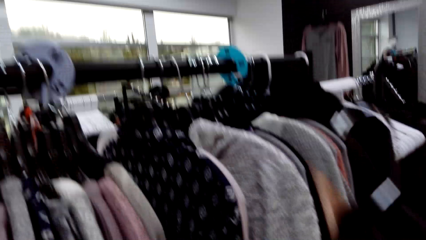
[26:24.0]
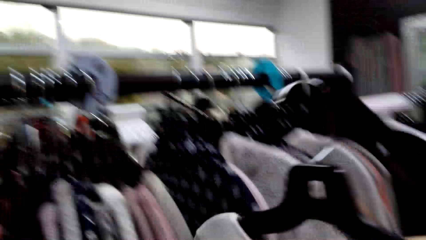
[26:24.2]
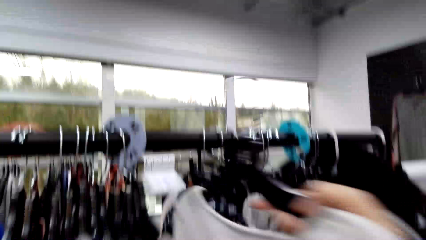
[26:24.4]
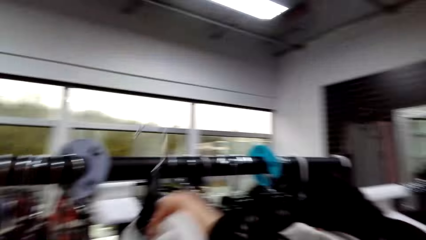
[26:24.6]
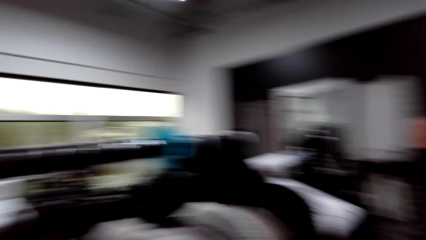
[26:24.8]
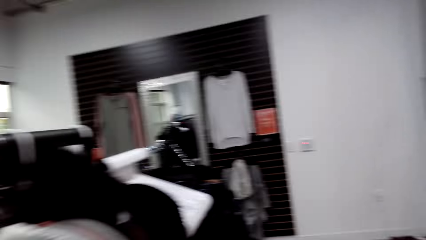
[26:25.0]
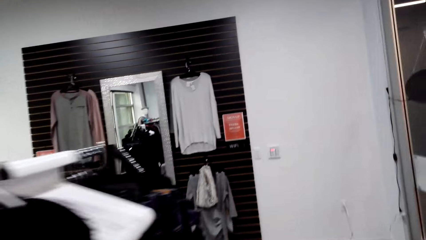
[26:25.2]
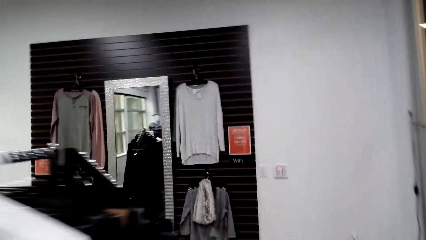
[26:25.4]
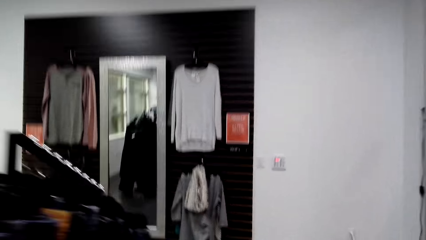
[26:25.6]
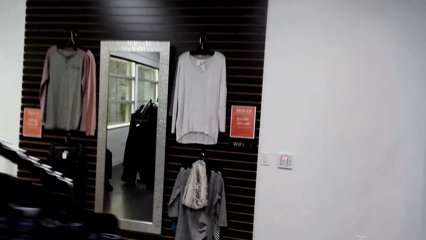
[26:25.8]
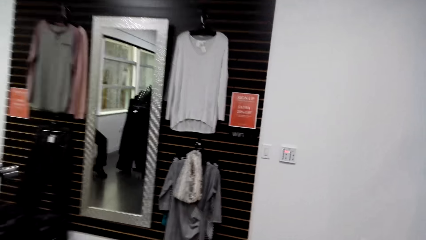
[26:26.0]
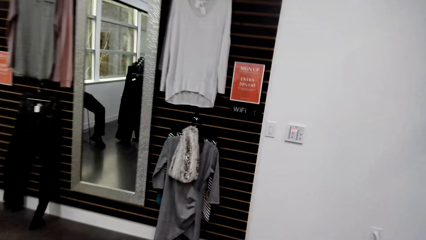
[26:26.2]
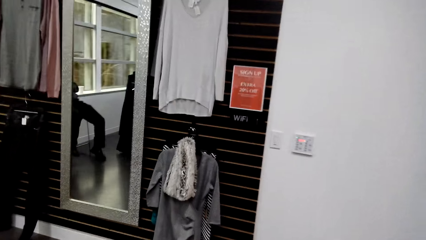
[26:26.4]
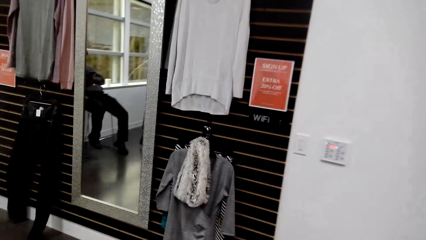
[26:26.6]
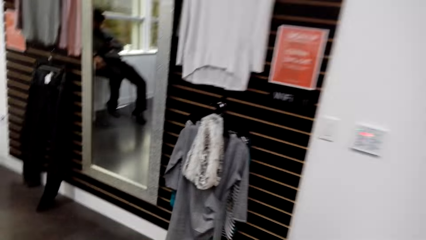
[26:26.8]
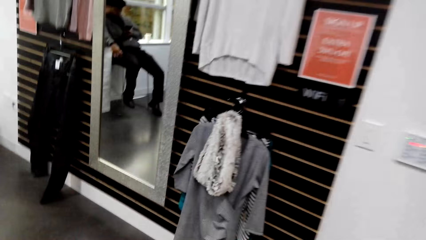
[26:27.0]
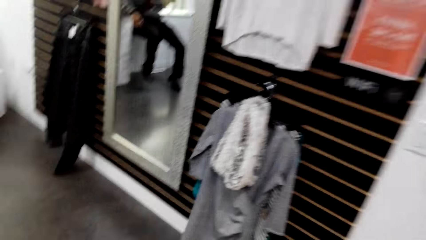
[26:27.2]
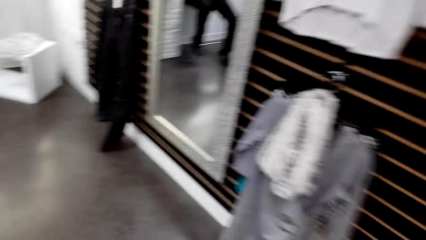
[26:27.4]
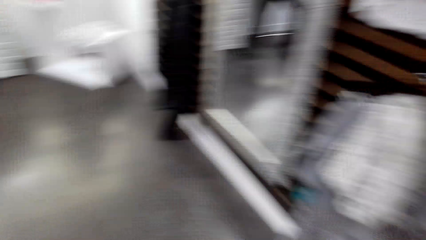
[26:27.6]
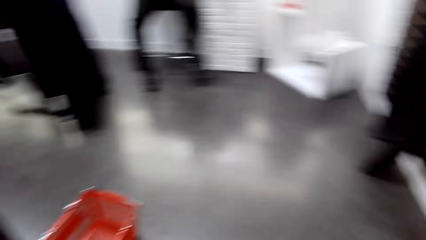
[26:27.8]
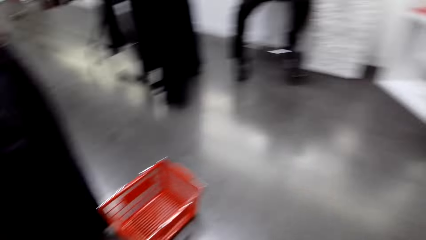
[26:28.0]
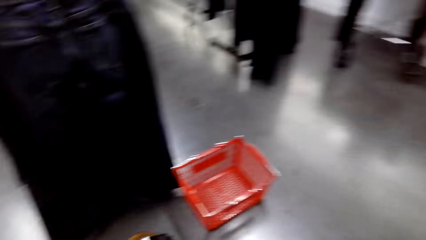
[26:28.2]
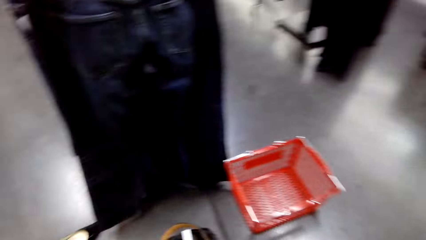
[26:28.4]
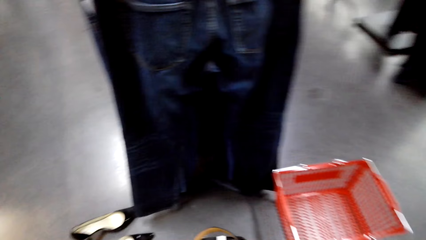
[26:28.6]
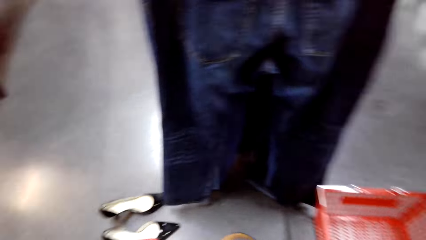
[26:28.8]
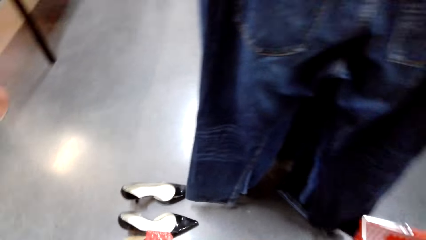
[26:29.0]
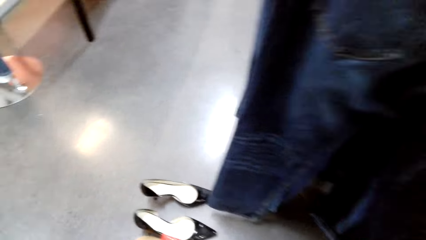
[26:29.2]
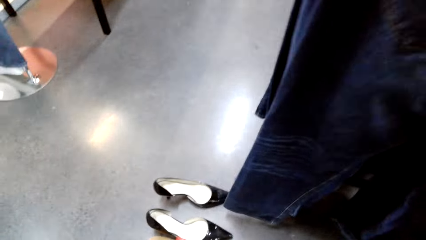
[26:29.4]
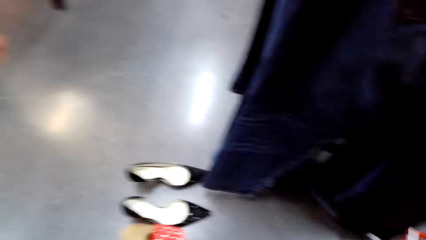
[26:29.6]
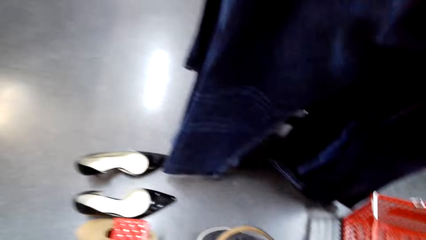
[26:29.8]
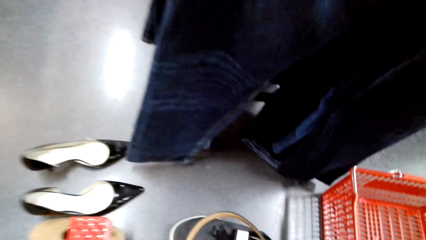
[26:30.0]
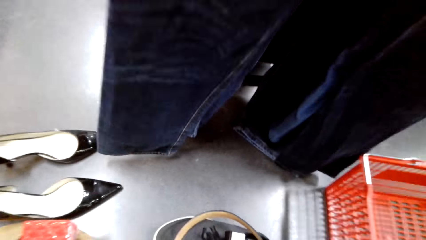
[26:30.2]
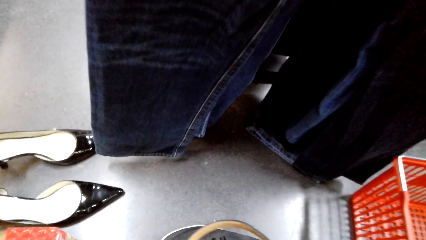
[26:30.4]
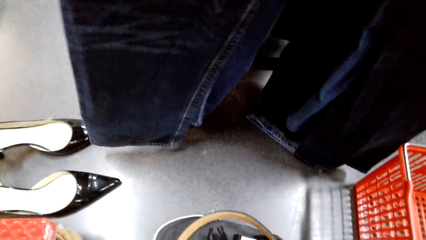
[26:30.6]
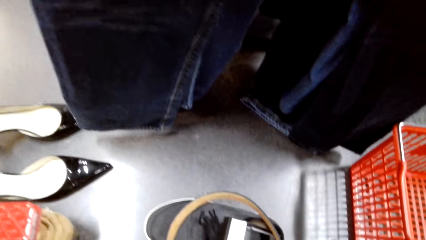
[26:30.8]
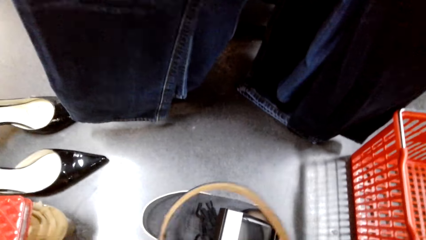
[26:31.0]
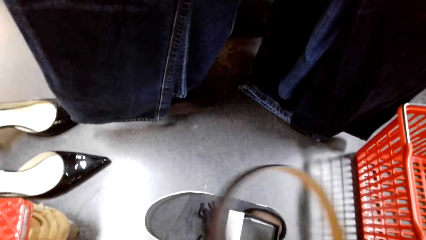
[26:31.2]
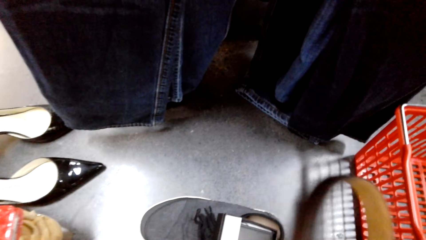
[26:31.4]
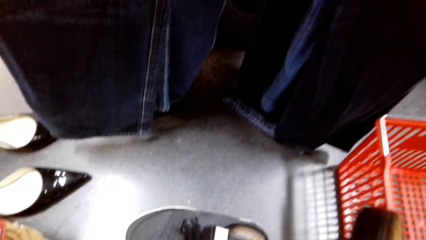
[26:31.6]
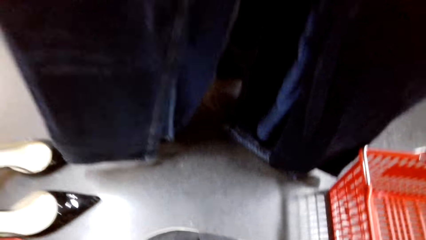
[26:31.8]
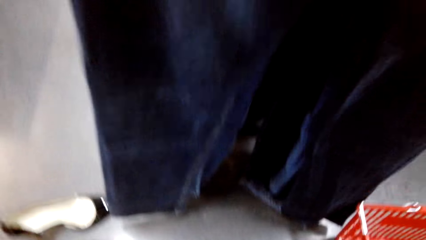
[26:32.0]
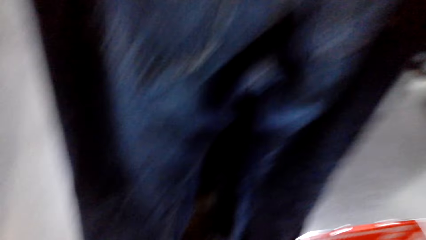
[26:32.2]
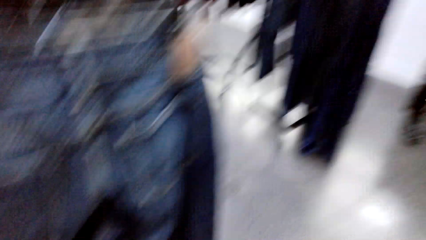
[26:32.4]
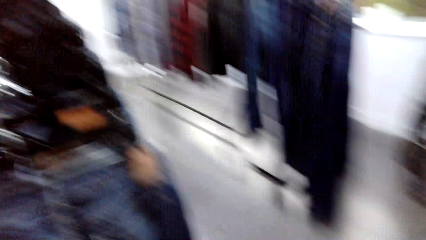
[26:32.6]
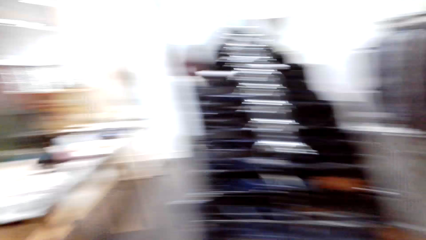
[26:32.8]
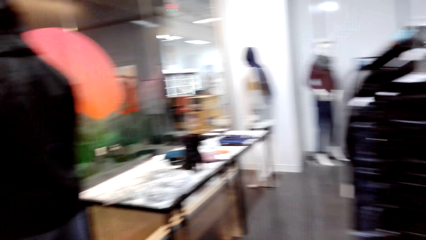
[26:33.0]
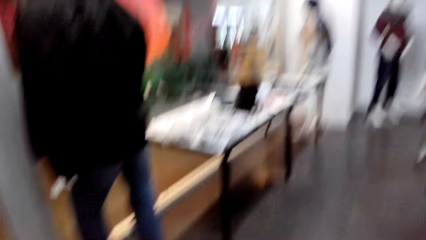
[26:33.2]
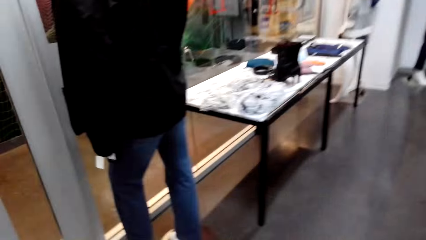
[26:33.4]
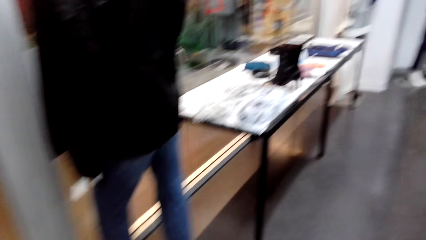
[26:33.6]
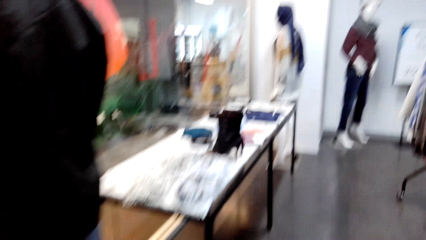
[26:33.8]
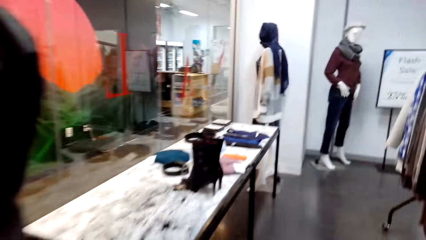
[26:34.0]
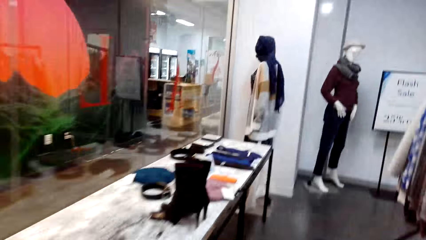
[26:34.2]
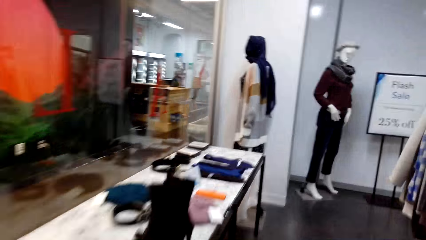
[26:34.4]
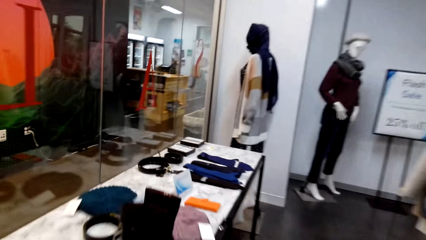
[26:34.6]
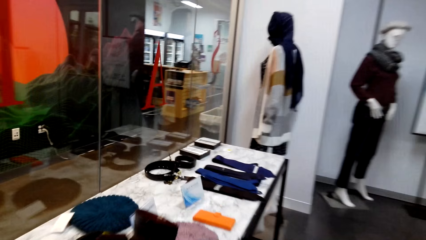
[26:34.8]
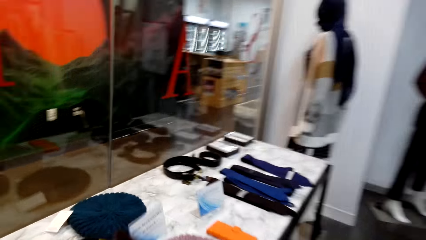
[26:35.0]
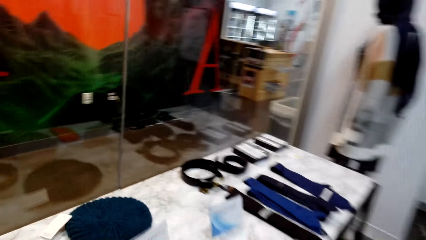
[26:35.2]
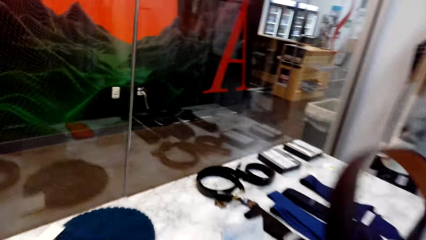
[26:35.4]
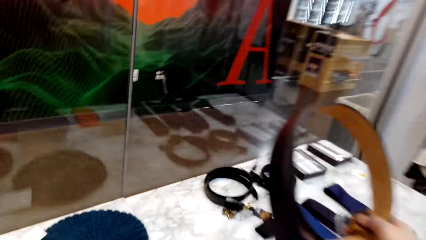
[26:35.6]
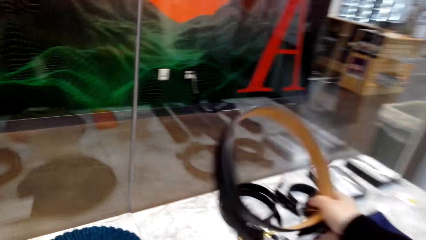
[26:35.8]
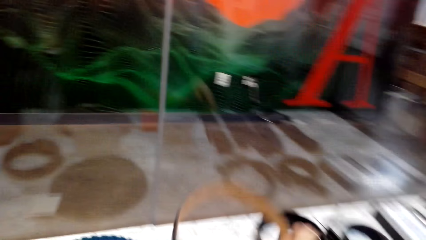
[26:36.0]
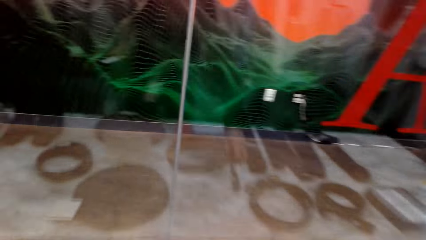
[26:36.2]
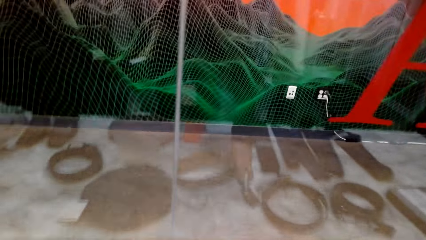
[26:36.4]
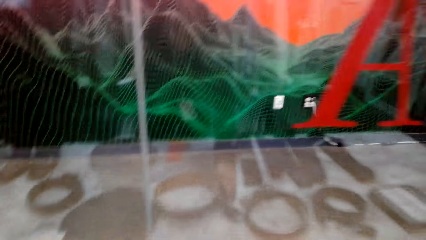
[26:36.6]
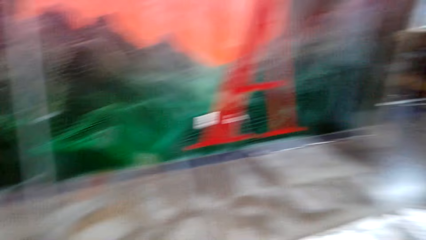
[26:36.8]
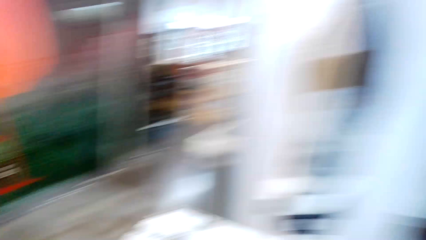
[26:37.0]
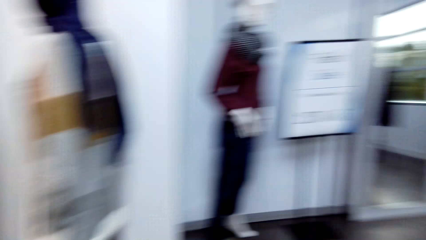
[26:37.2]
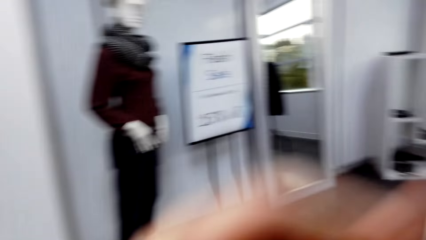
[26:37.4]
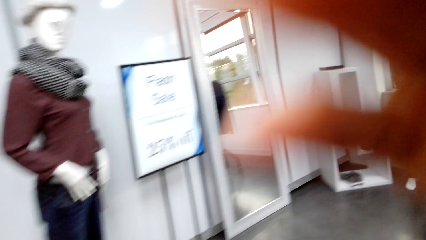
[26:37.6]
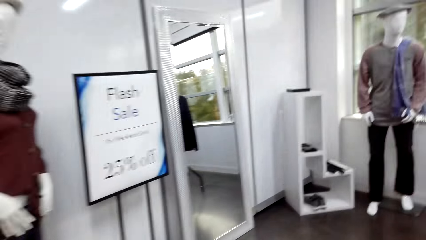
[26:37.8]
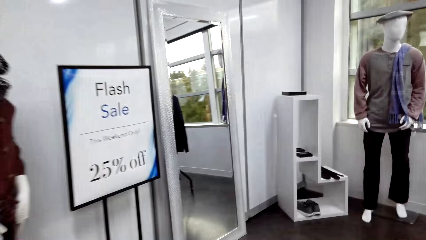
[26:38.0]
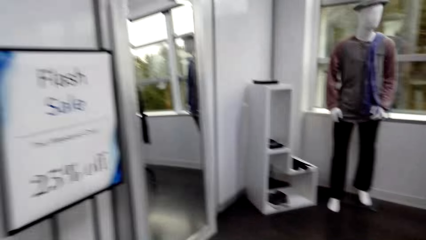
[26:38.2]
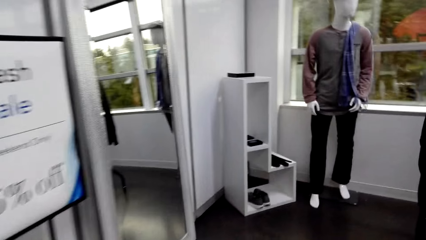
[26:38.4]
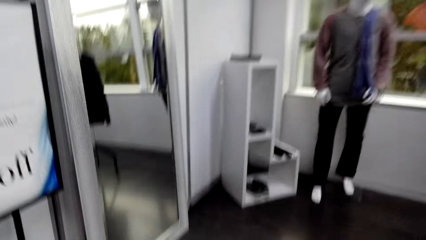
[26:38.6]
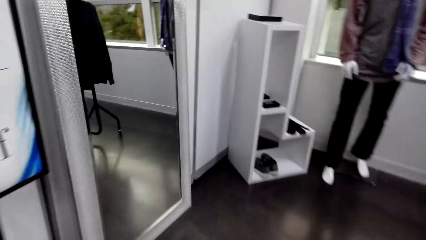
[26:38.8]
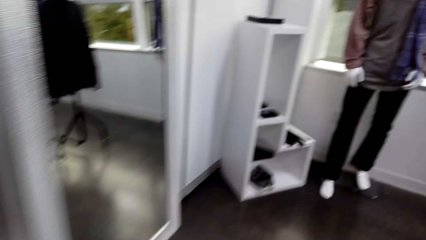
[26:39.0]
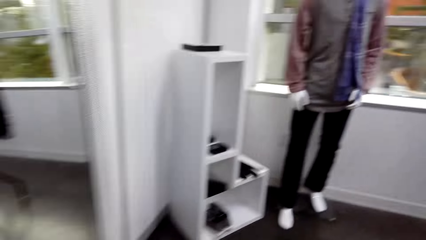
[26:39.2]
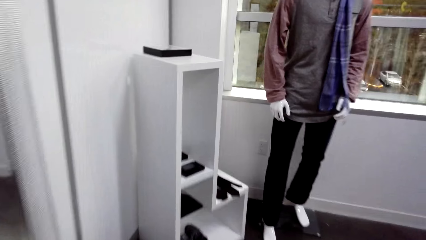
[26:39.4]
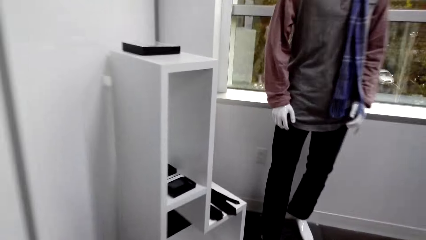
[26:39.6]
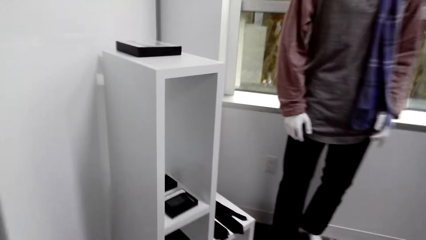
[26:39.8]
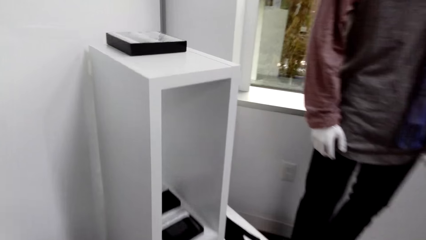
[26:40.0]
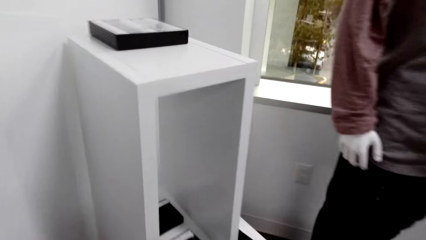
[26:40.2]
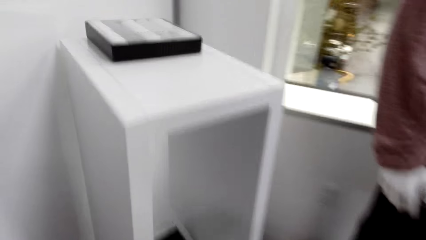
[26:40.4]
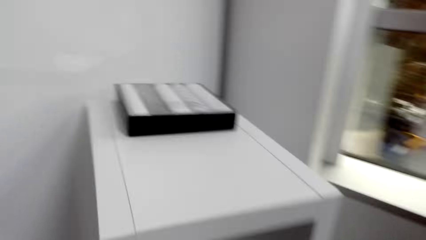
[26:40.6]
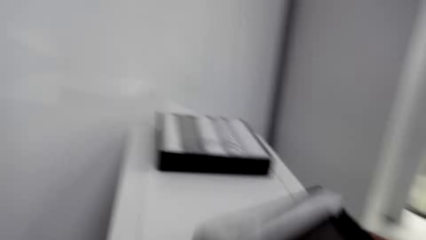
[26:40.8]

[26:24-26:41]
The camera wearer walks around the shop. They pick up a belt from the floor. They touch the belt. They walk around the shop. They look around the boutique. They put the belt on top of the table. They walk around the shop.
